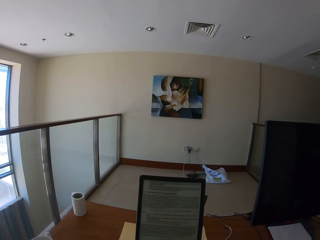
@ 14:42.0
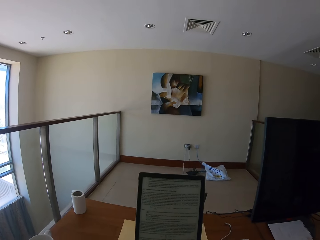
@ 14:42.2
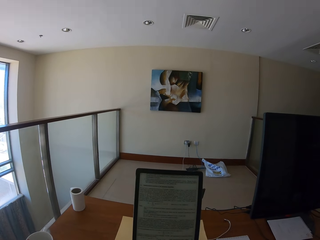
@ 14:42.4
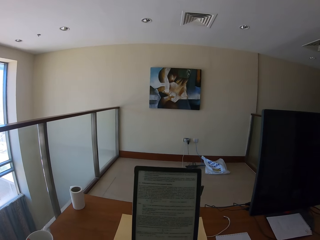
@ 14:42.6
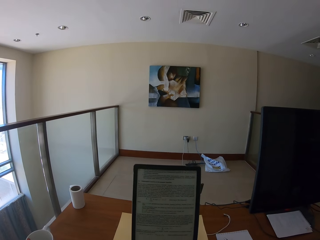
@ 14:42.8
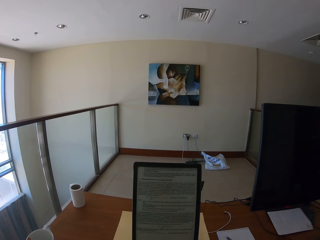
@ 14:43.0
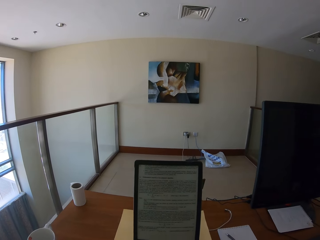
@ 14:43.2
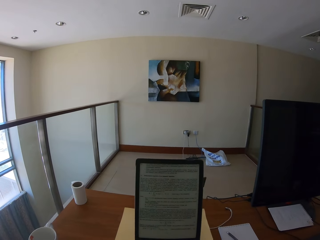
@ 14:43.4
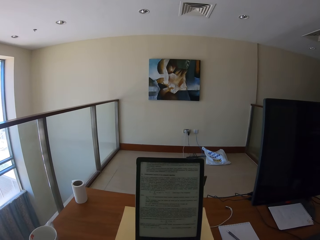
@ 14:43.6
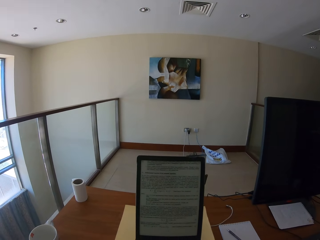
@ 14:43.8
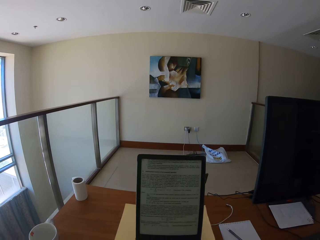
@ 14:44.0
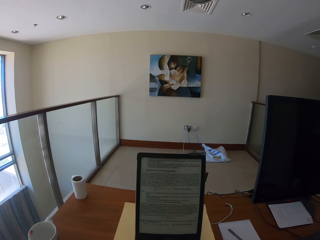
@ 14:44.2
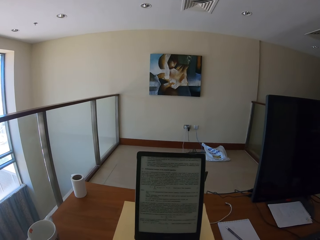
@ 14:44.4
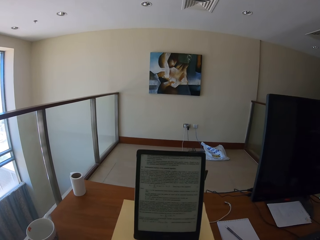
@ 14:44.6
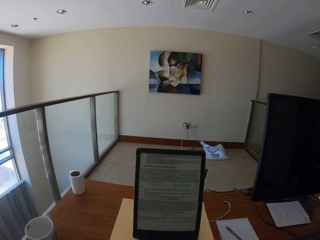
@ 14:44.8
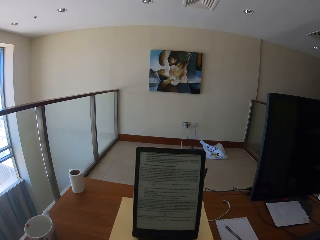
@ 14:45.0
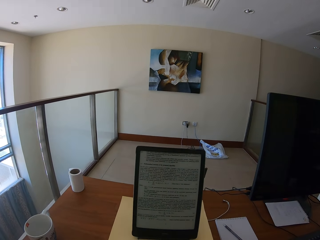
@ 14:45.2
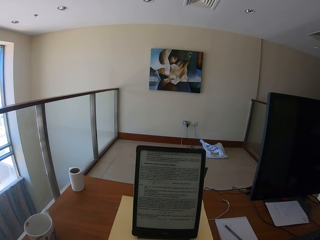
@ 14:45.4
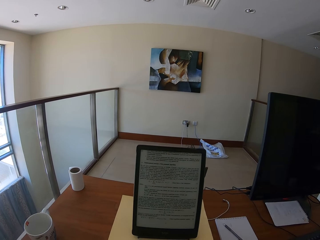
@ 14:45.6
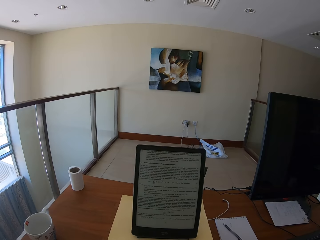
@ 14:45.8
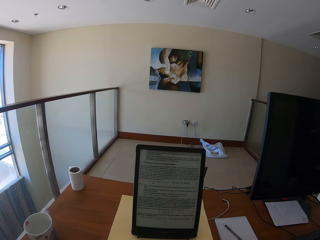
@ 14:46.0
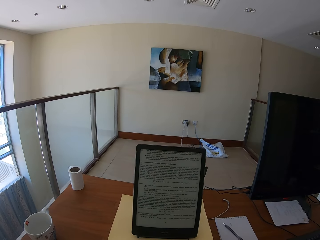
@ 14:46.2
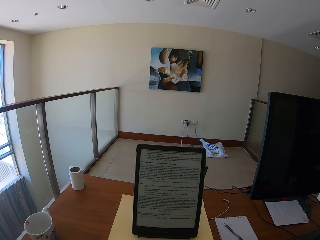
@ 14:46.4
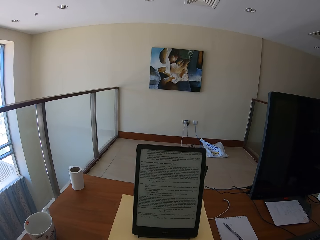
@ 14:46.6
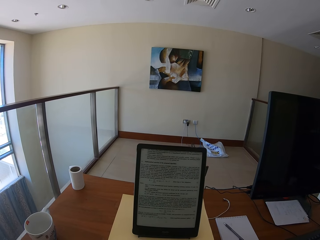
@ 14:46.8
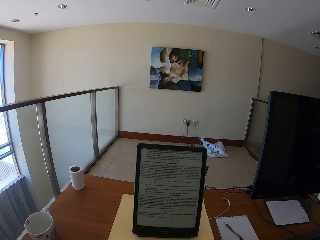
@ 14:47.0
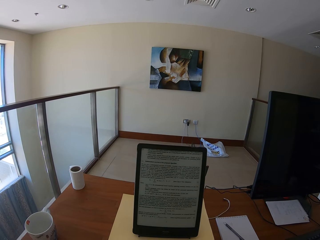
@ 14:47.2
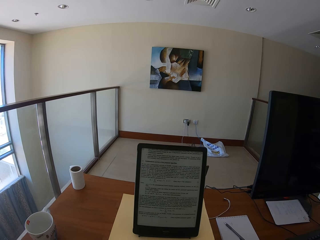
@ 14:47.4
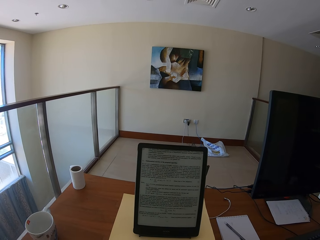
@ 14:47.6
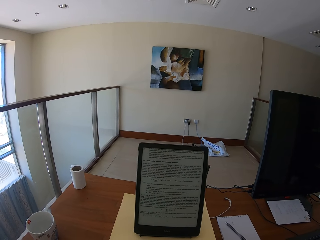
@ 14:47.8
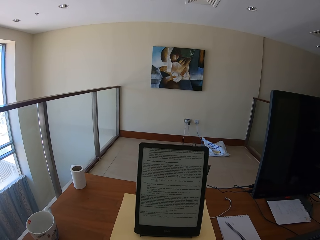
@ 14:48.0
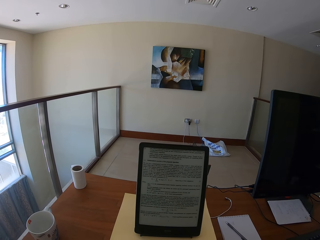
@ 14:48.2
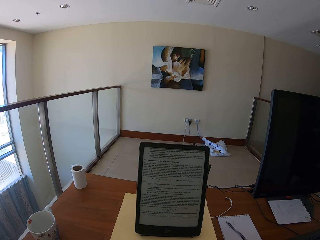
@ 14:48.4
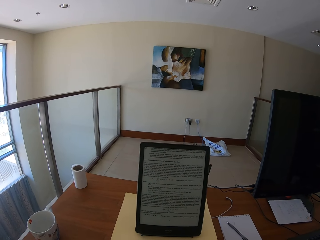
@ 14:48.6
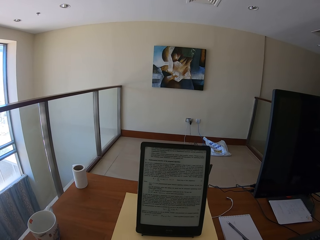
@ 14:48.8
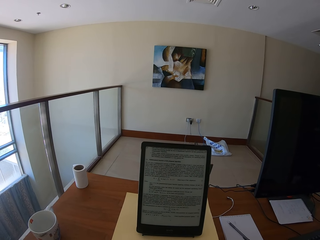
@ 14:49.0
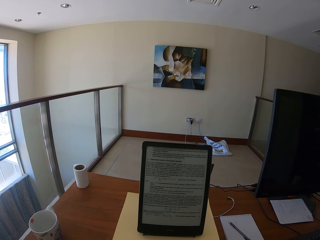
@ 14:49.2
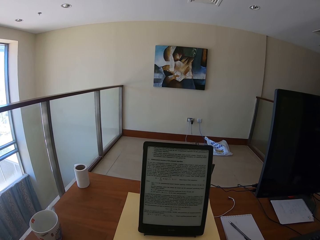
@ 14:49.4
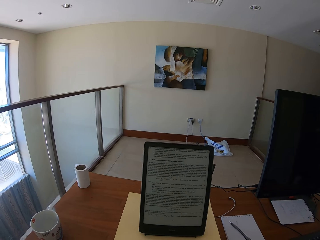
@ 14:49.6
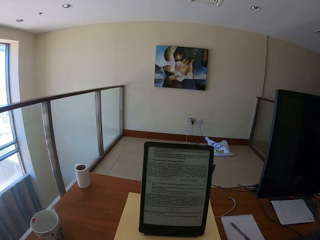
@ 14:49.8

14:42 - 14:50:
The camera wearer looks at the tablet.

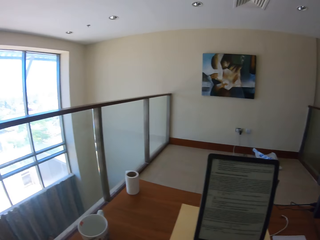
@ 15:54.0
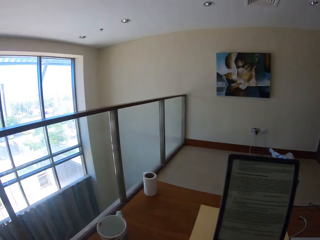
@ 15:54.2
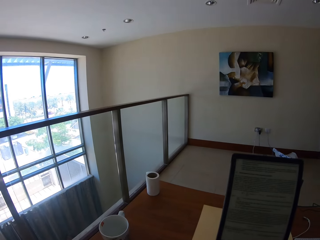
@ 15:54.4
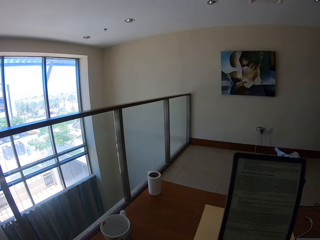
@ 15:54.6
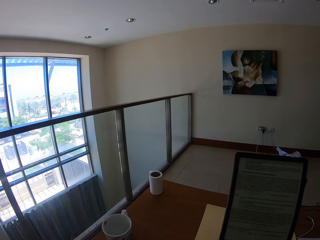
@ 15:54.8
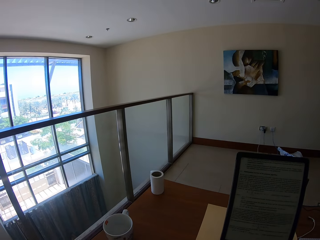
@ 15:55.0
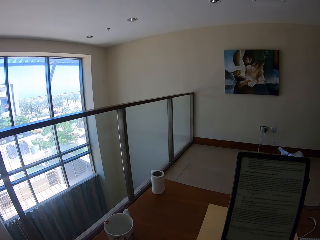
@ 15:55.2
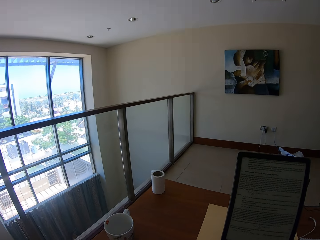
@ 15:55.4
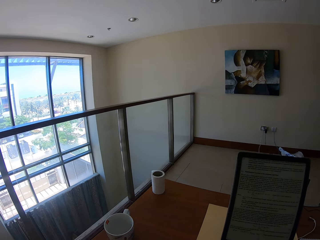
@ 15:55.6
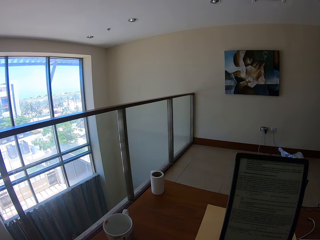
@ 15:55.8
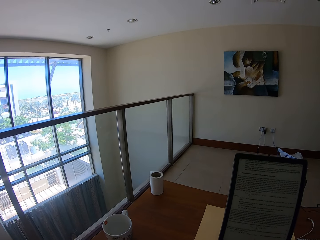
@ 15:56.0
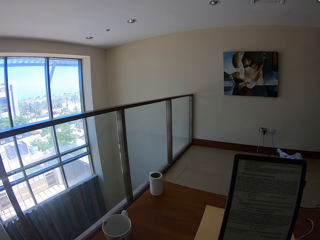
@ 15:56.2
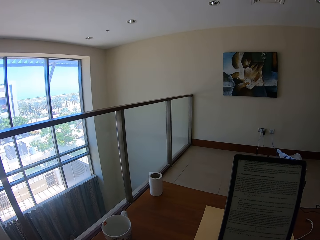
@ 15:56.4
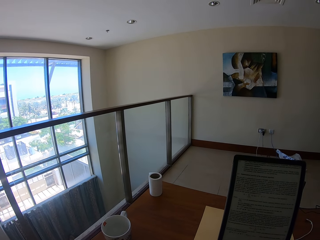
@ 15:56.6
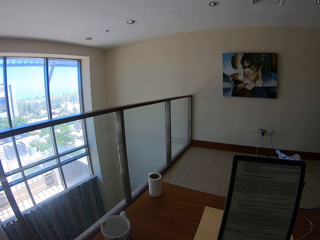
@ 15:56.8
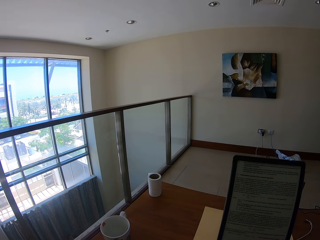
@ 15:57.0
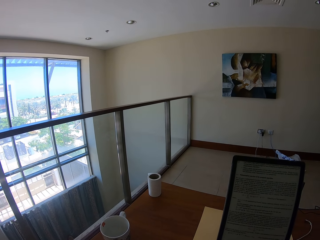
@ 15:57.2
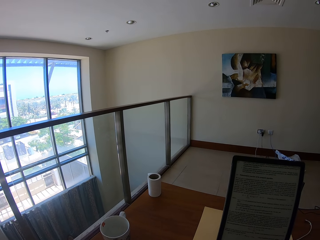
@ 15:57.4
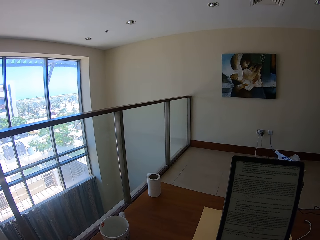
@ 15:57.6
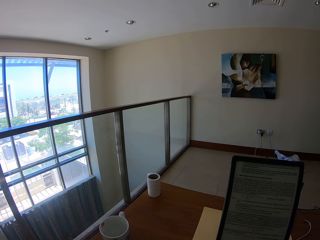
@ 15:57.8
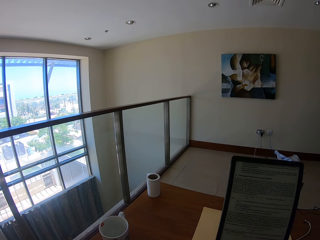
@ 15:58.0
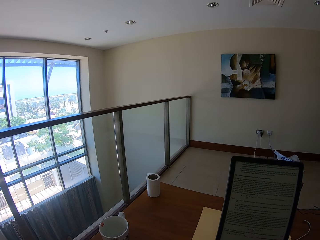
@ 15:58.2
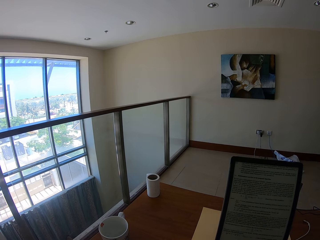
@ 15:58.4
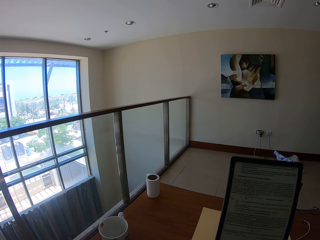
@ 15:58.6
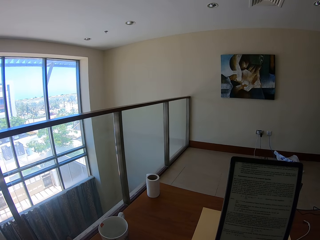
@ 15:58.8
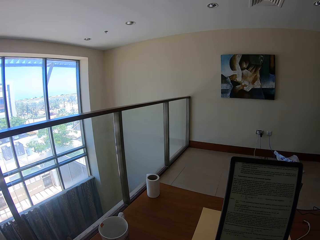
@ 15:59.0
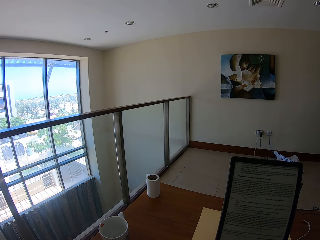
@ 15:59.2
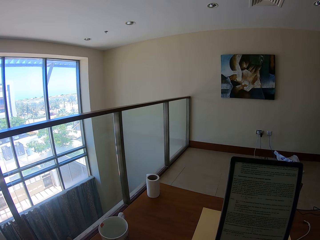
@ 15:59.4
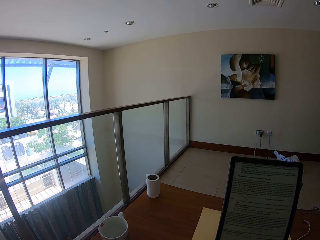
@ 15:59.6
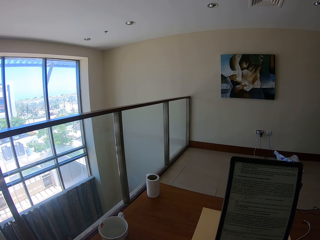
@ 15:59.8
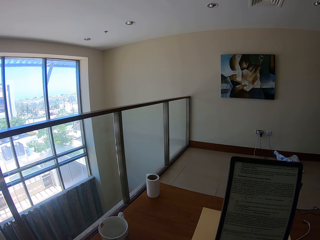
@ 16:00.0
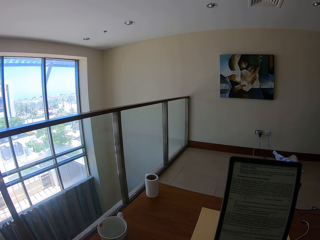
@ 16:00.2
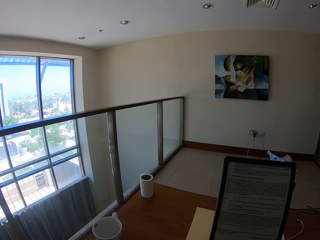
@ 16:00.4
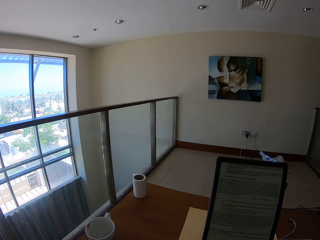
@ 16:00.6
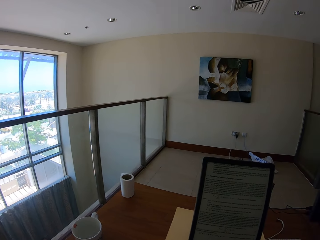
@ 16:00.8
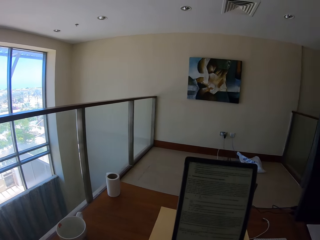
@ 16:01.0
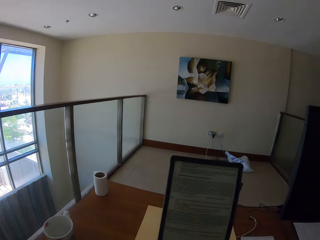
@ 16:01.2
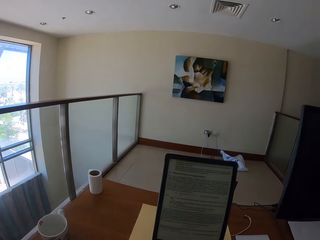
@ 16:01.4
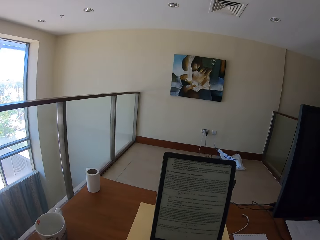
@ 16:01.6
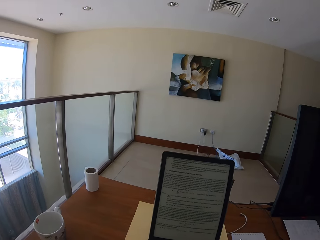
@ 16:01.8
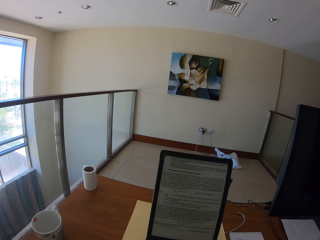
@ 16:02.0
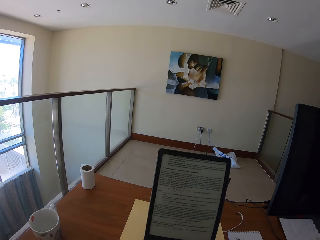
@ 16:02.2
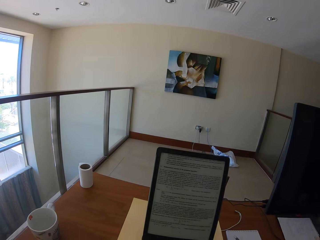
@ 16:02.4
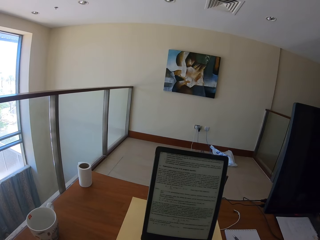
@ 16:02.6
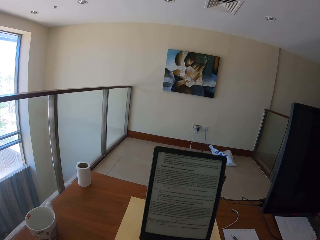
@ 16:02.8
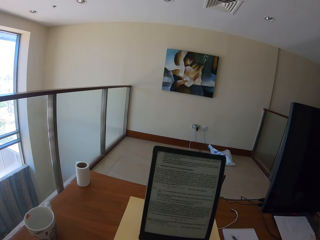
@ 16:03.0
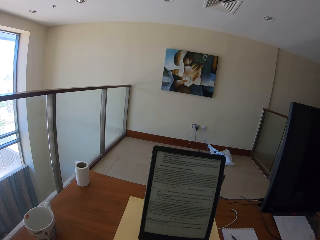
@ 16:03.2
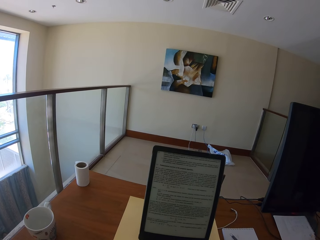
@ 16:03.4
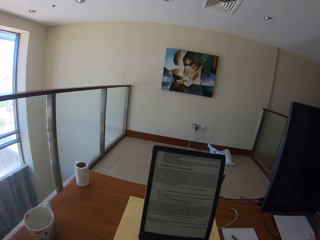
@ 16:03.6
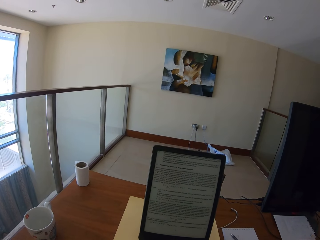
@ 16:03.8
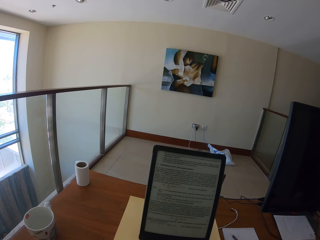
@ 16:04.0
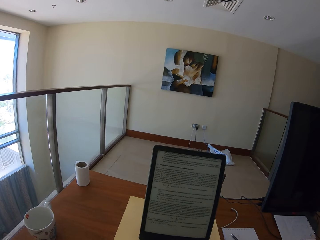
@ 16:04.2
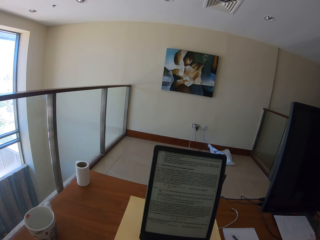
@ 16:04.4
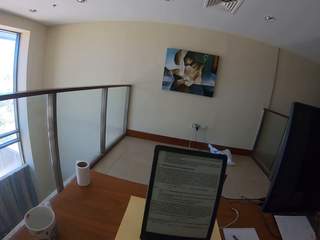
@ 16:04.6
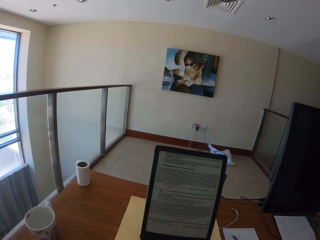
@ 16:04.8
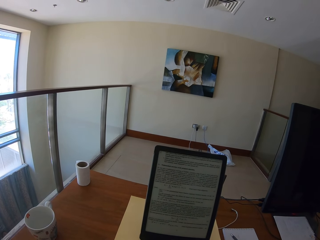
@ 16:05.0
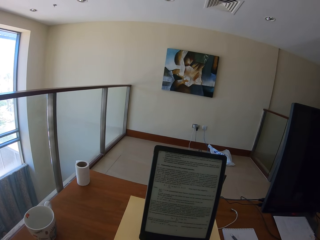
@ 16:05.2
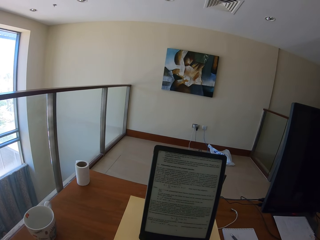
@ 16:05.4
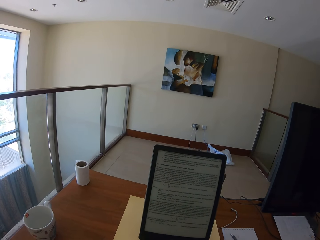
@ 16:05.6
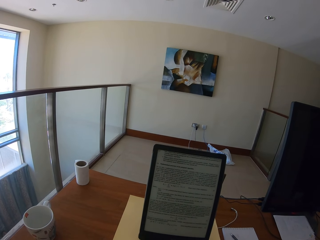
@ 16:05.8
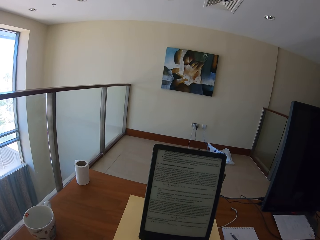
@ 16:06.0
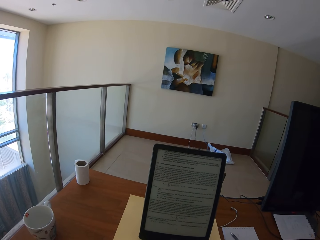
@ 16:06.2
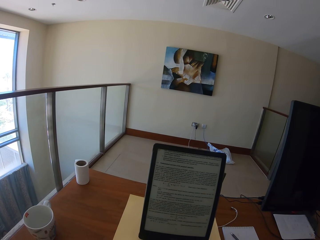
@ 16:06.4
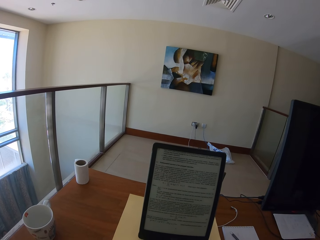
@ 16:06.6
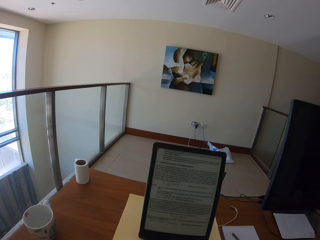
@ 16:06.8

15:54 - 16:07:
The camera wearer looks around. They look at the tablet.
